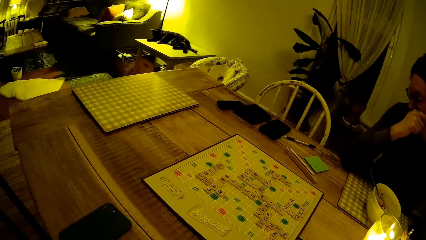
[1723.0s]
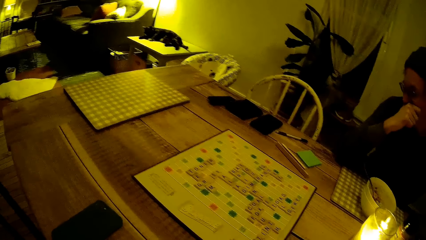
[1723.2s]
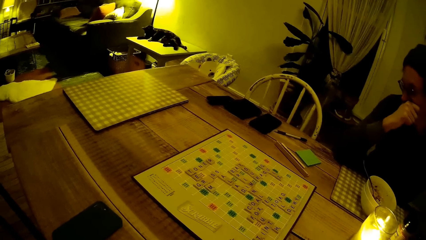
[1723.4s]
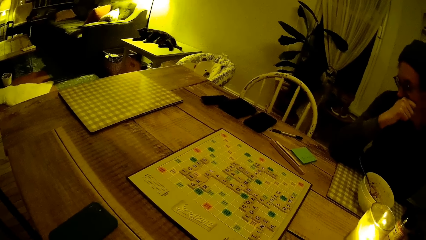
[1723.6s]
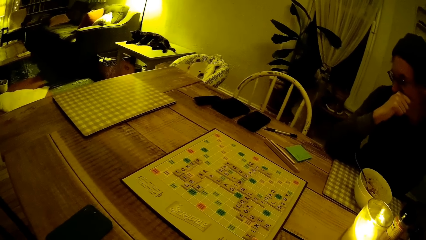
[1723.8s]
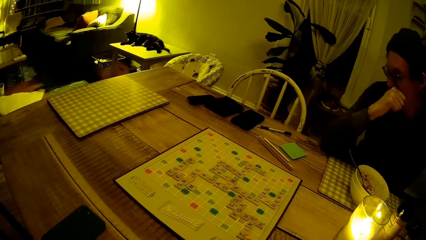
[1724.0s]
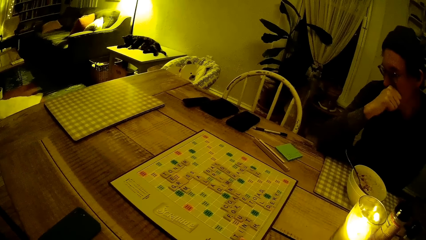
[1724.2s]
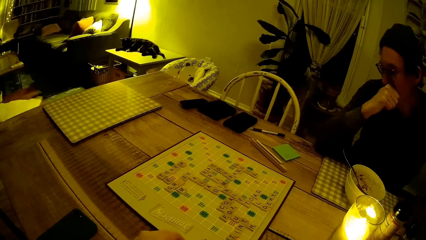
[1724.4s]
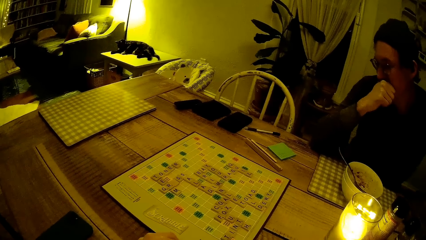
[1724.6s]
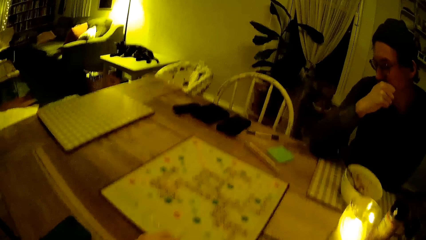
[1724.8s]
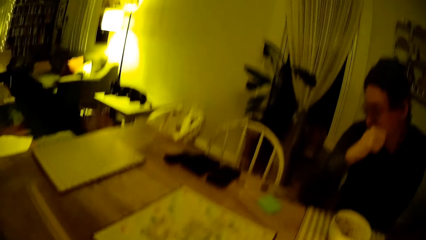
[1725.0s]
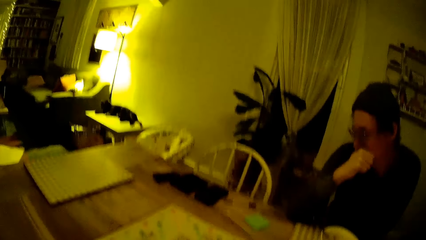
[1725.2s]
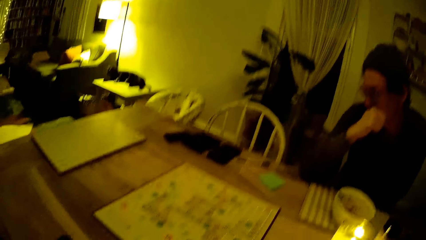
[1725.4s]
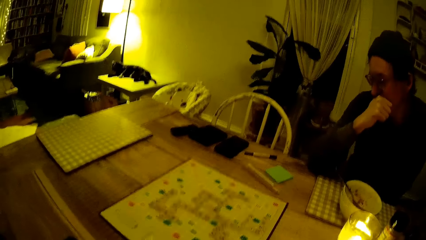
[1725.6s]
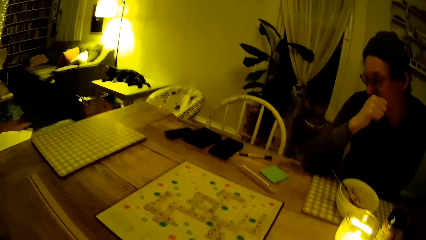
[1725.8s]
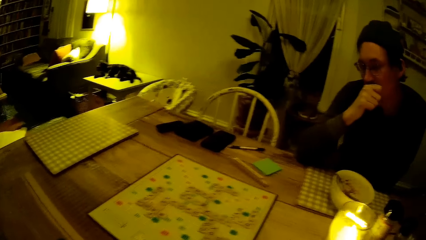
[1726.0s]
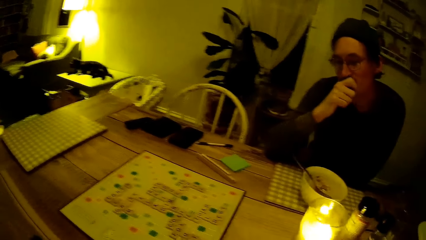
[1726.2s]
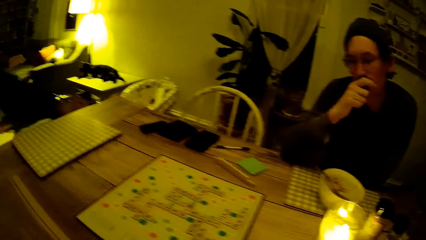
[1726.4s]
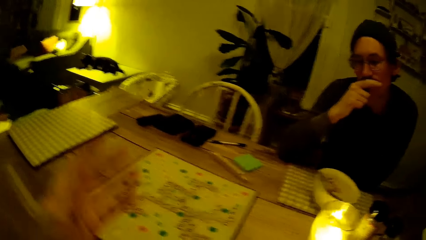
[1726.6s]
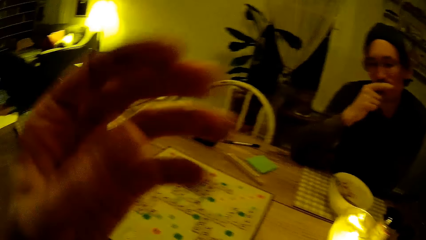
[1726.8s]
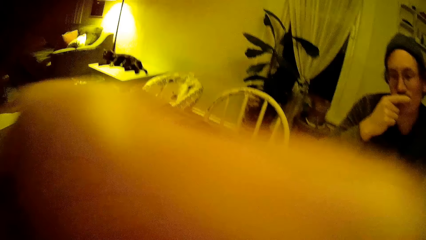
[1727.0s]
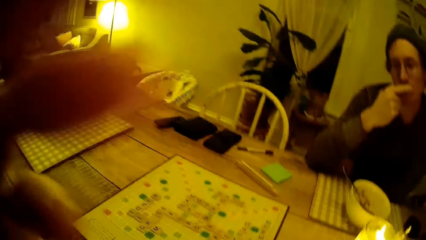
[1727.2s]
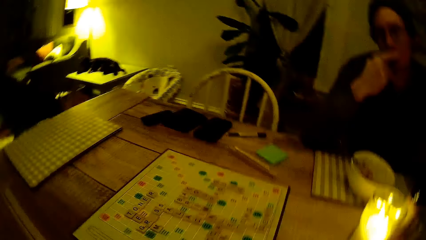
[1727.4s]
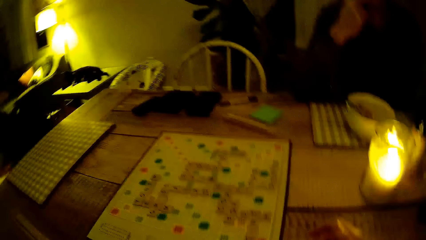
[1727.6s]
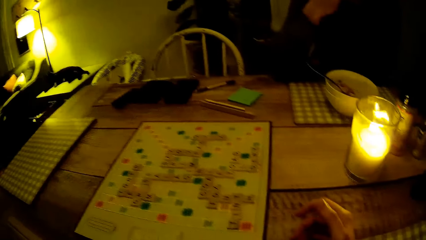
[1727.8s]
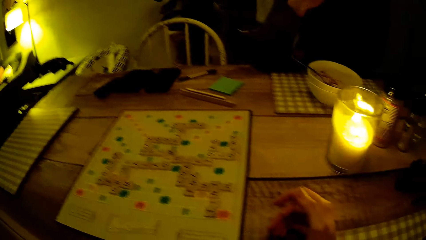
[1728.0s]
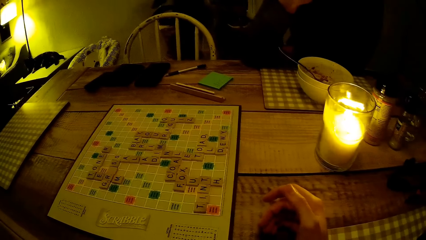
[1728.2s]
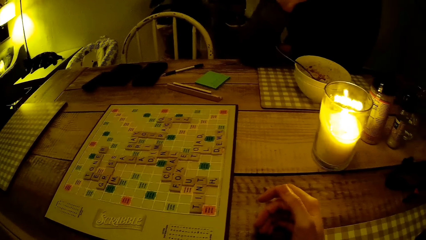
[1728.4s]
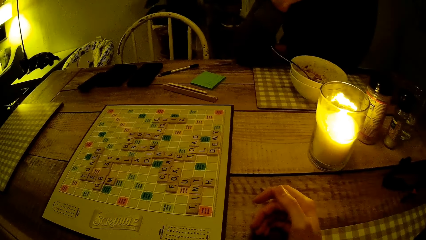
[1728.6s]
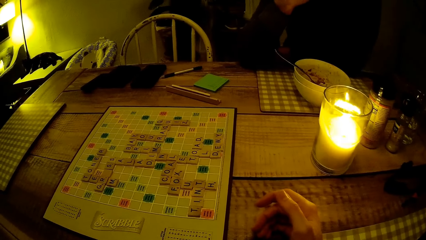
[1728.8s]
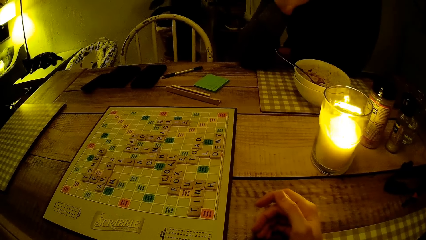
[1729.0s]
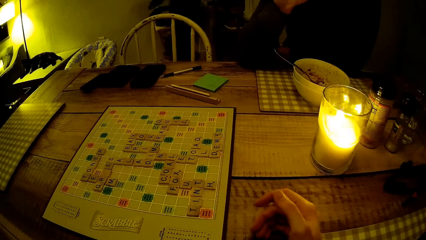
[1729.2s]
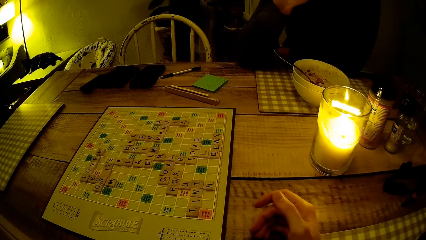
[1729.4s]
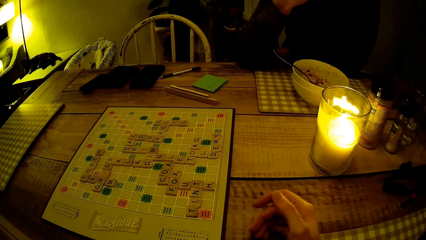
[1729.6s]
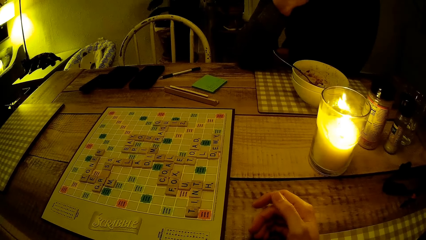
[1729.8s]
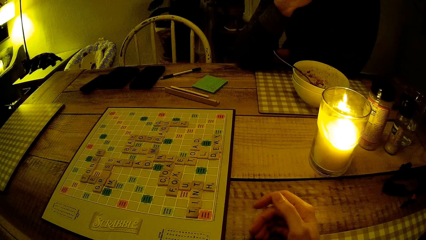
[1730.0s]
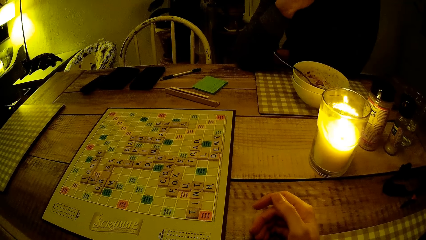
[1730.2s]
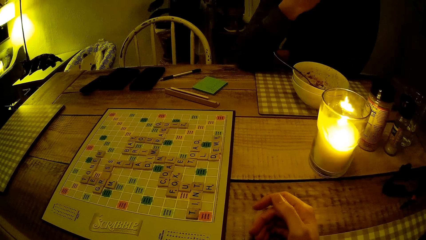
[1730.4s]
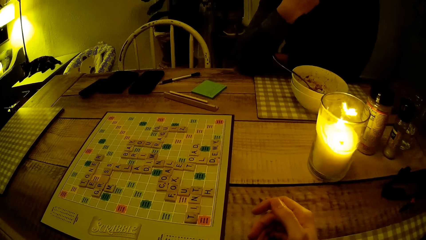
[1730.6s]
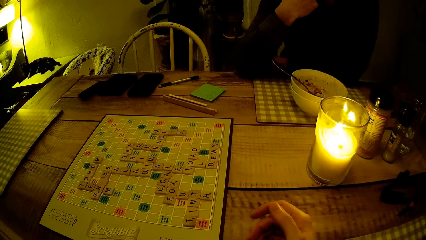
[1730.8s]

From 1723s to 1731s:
The camera wearer turns to the side.
